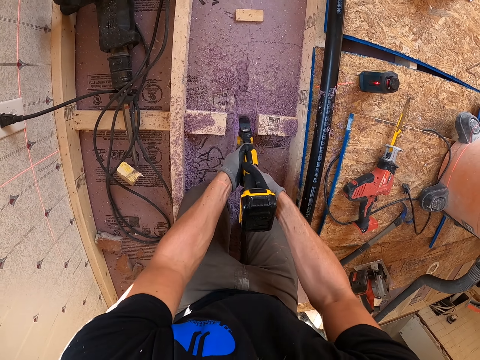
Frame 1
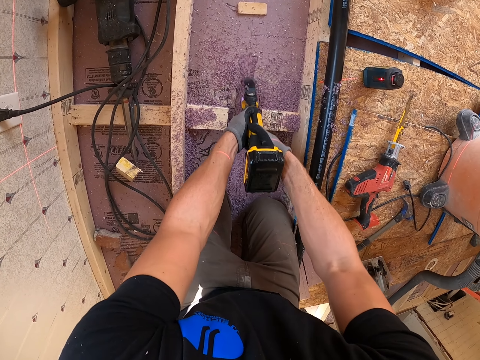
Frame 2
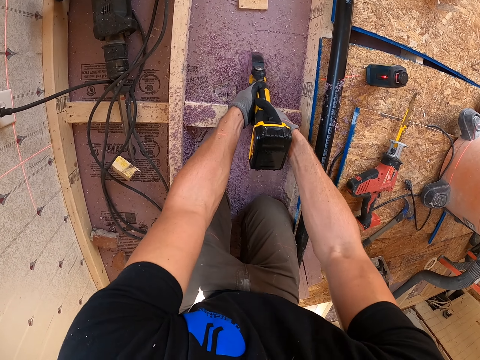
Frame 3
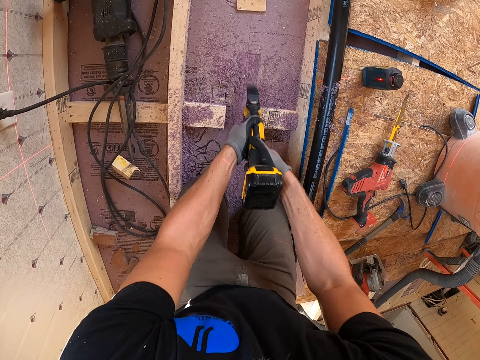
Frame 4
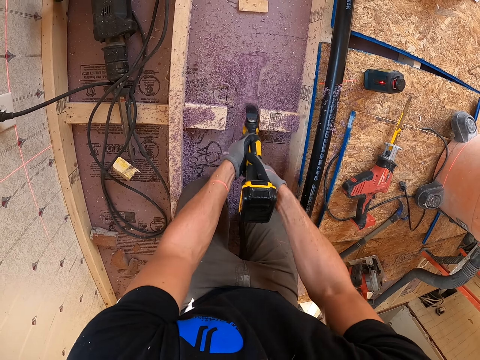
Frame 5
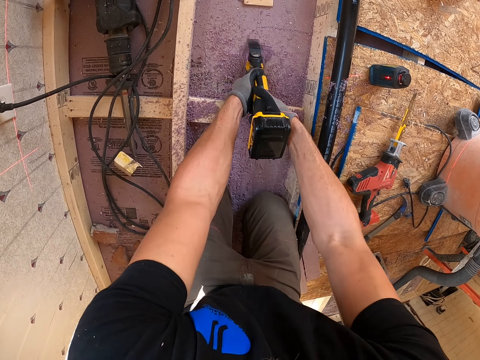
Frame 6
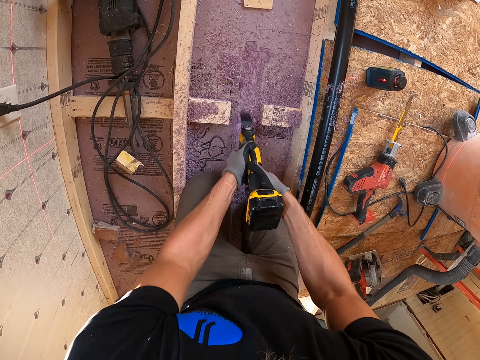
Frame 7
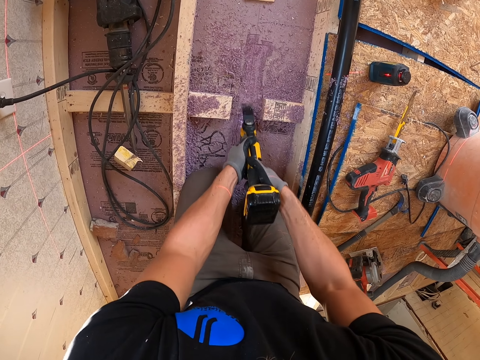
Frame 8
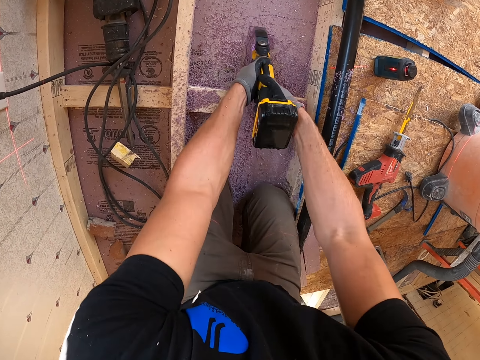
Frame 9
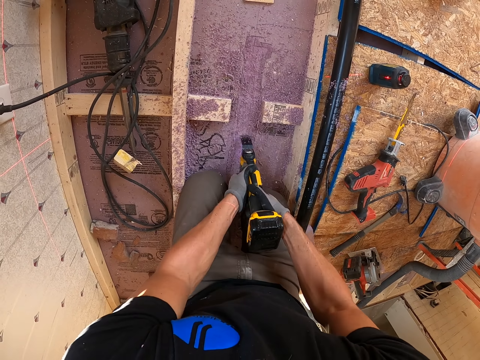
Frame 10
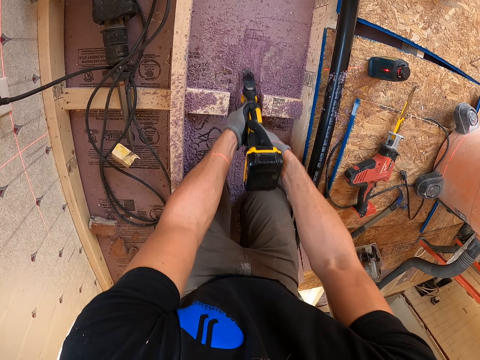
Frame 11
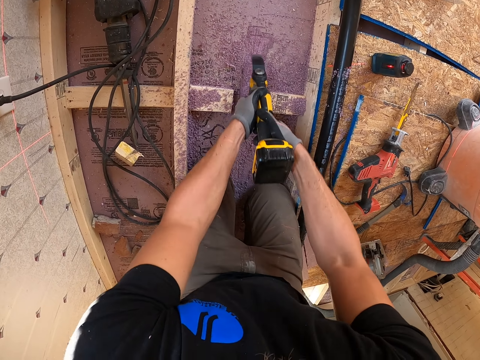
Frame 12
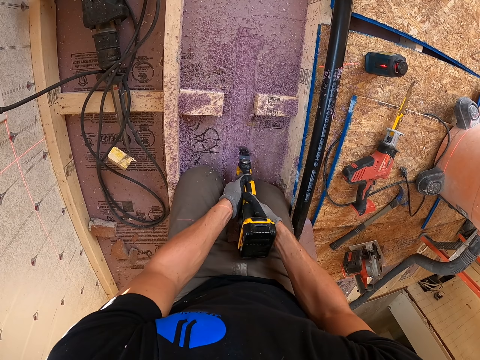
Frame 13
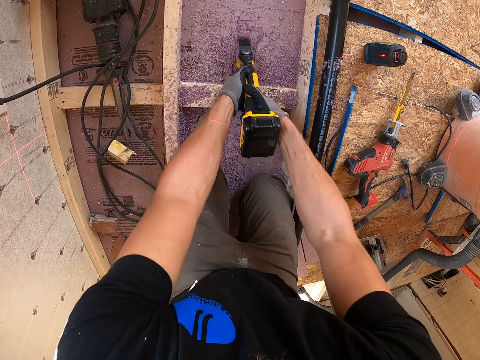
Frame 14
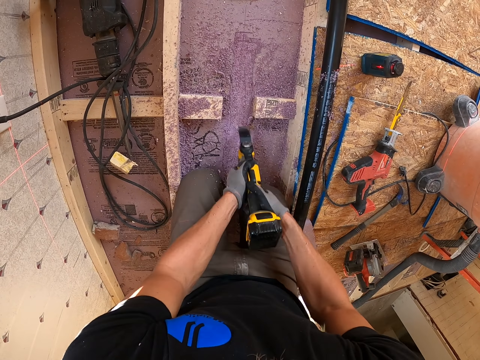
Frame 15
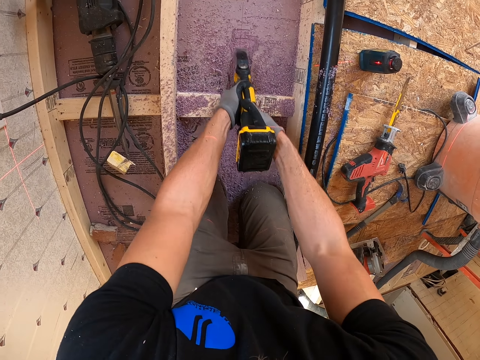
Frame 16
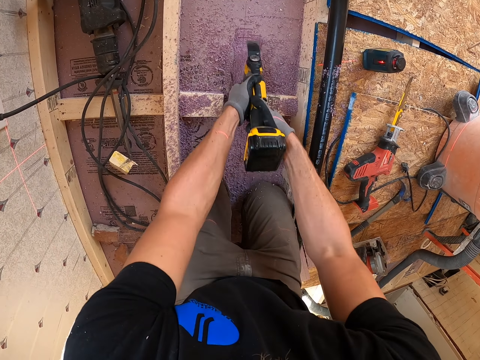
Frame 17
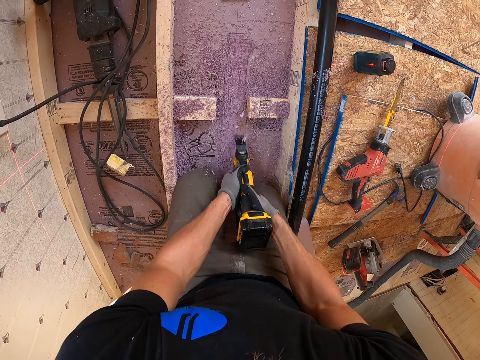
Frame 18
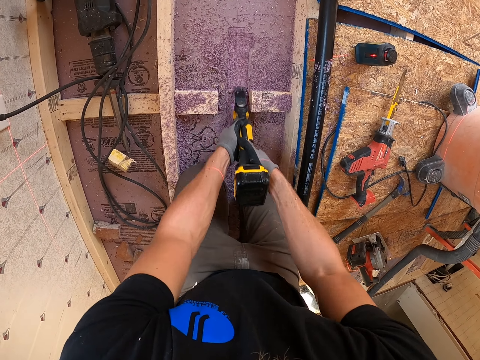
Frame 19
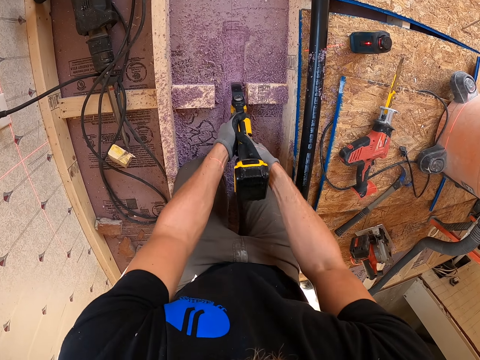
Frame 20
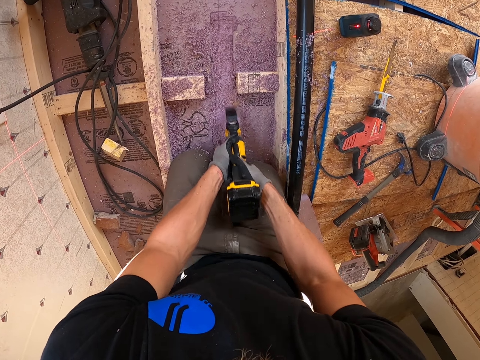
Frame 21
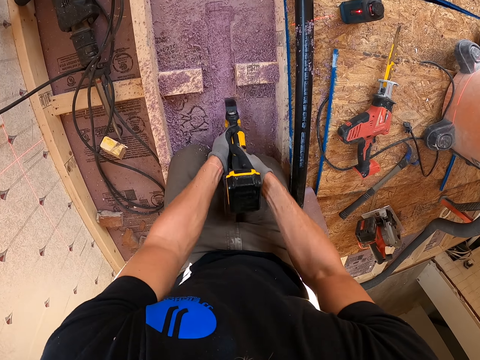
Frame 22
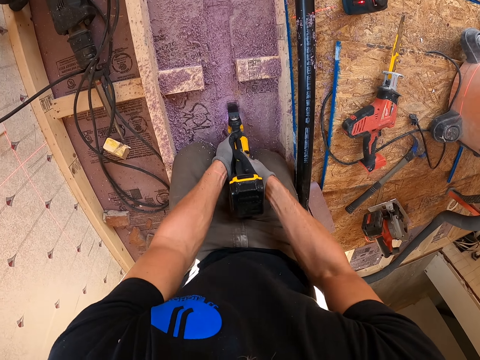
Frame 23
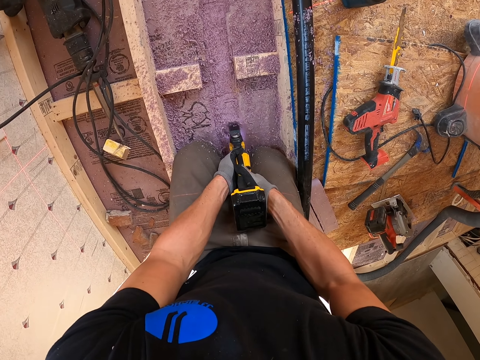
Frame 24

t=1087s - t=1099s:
The camera wearer drills the floor. They make the floor with the machine.

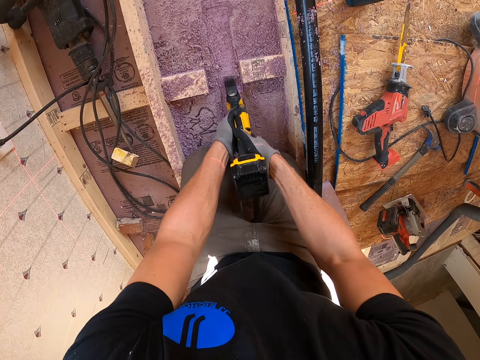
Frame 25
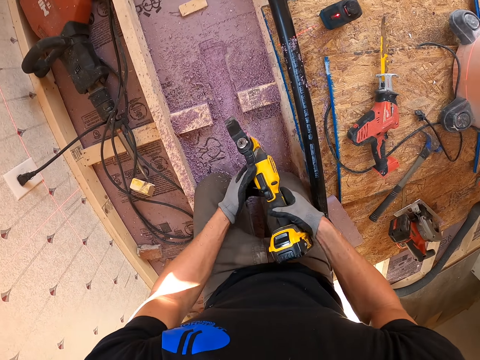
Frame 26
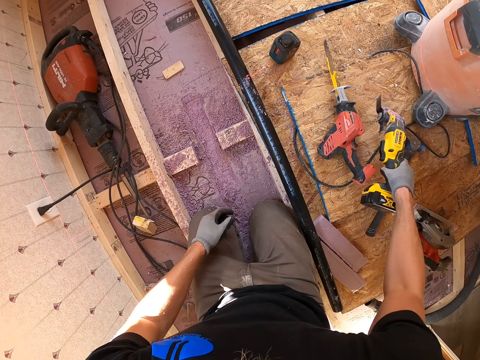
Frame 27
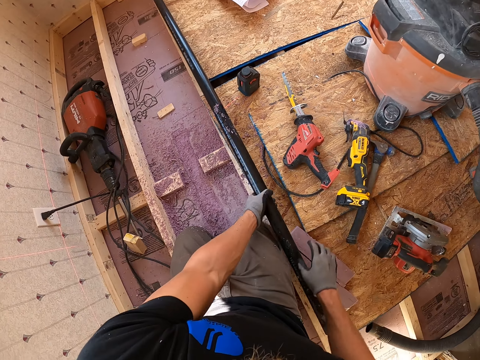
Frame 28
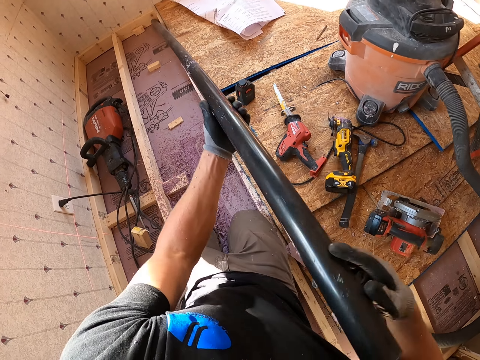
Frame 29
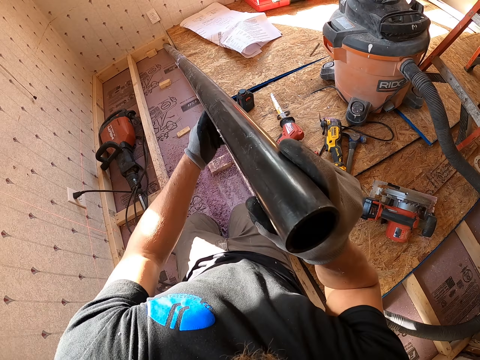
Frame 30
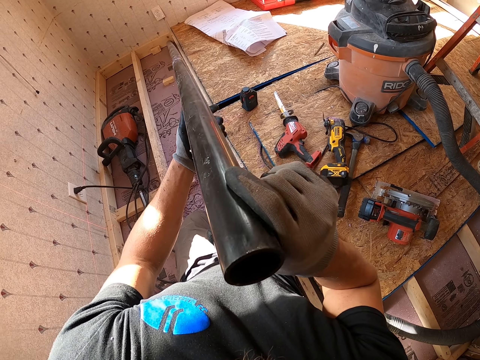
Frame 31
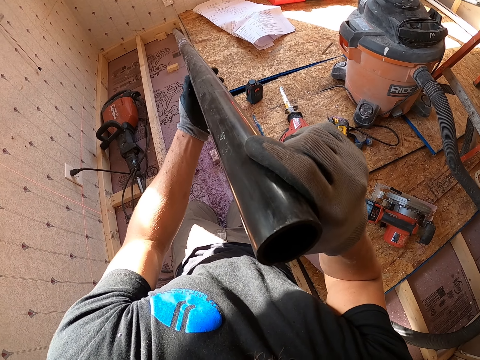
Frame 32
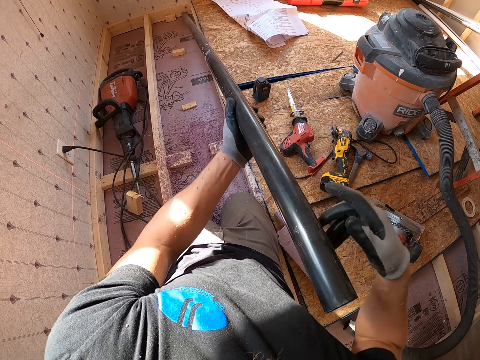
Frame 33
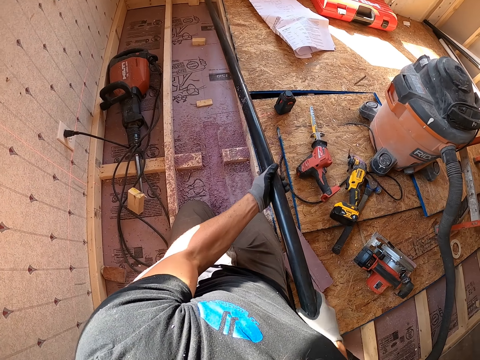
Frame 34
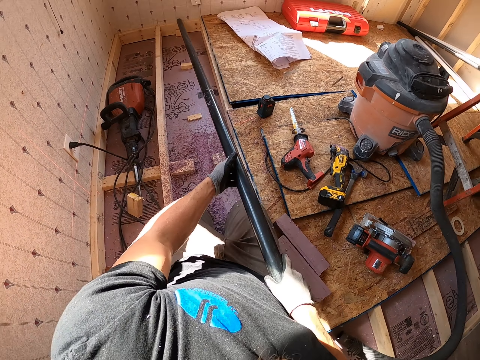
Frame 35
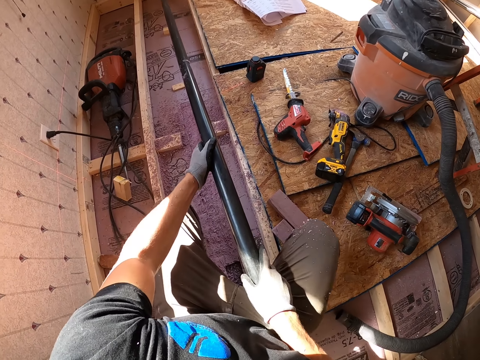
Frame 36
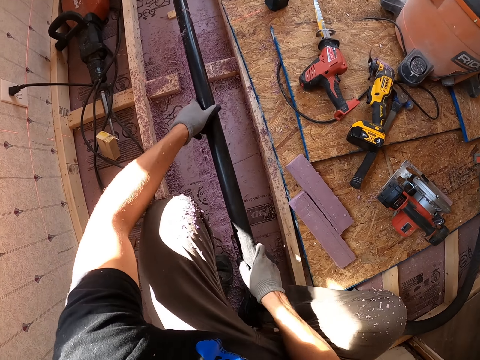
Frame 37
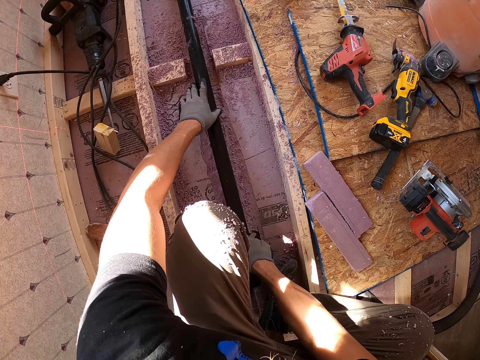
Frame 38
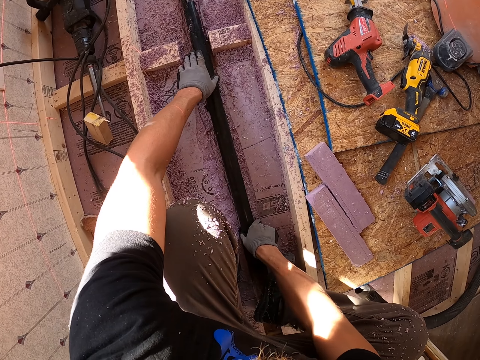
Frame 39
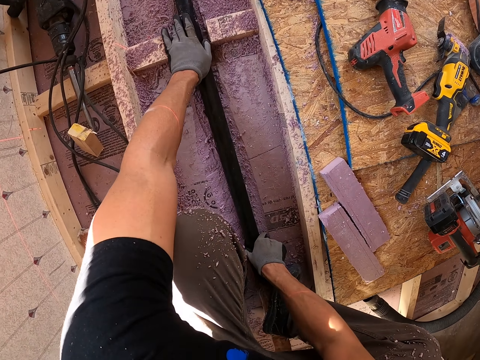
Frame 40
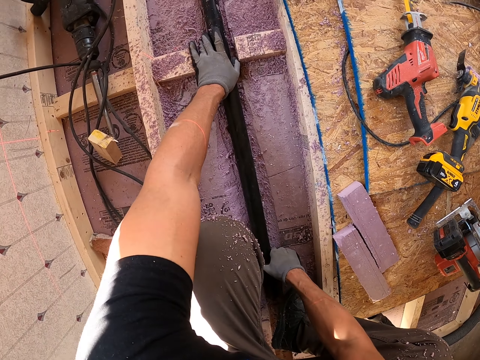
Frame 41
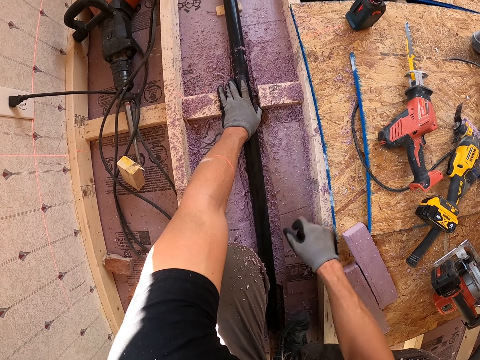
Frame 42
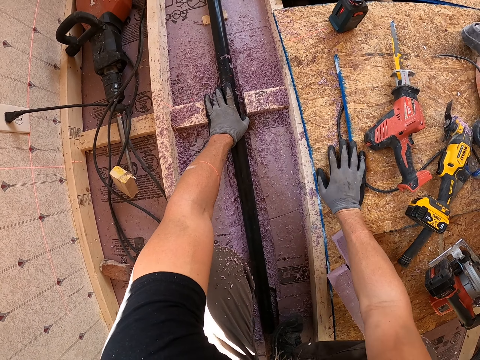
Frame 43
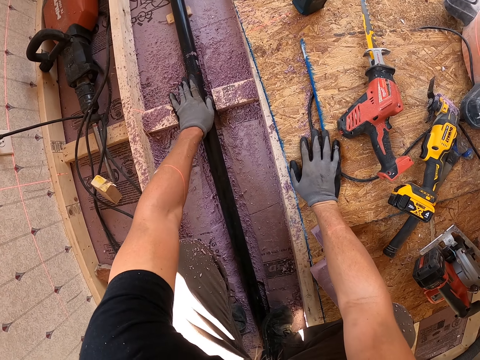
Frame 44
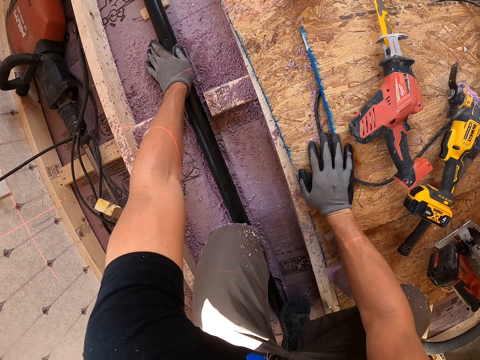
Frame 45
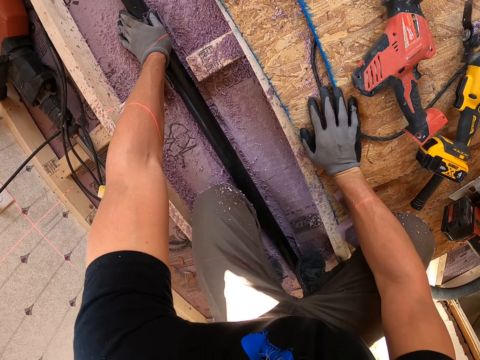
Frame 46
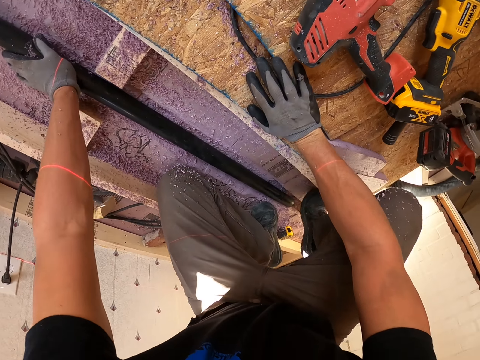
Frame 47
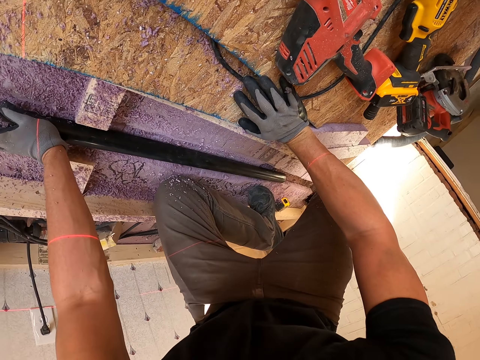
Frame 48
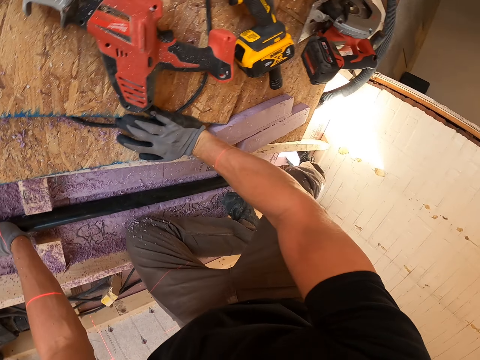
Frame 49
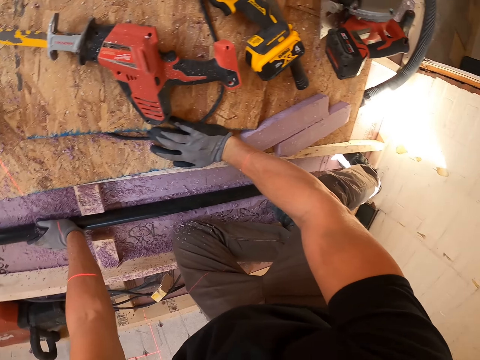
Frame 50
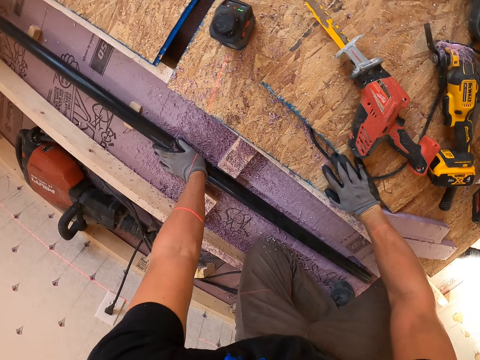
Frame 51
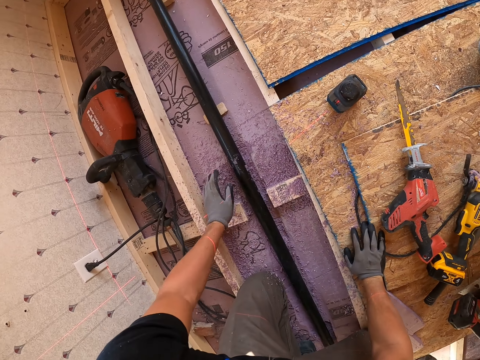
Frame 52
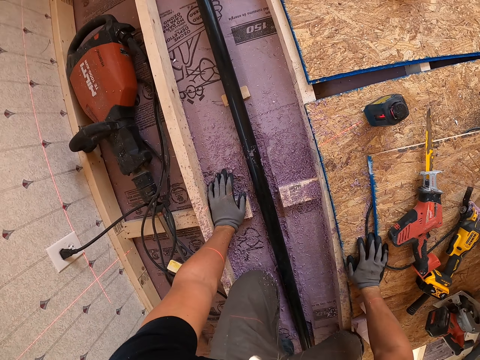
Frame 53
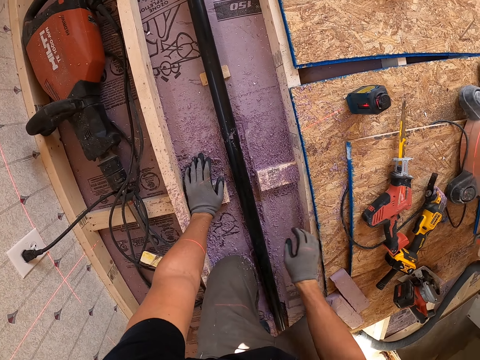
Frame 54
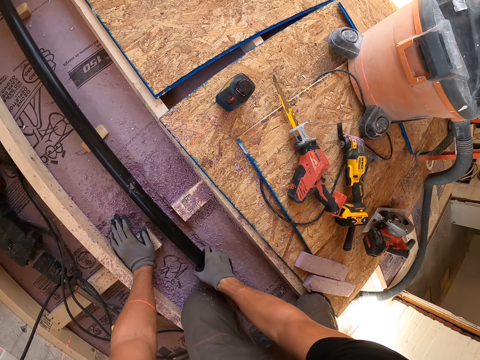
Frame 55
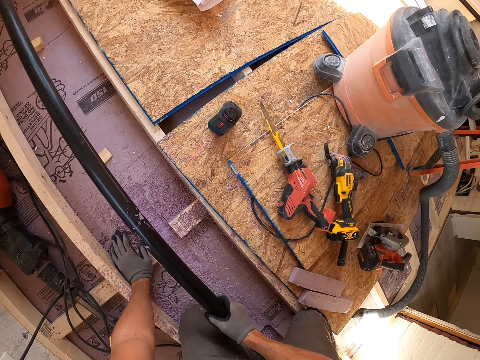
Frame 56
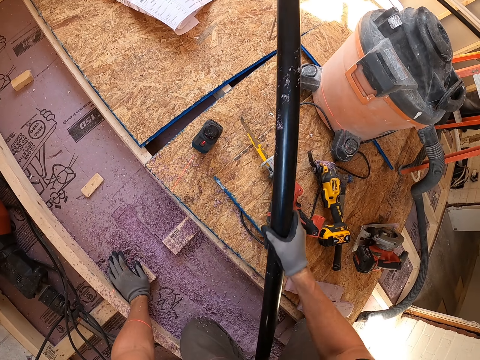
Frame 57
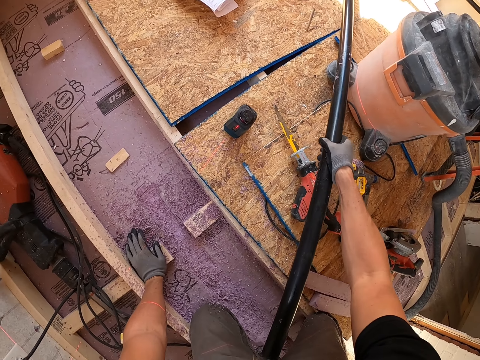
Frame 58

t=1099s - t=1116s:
The camera wearer puts the machine down. They pick up the pipe and look at the pipe. They fix the steel drill, put the pipe on the floor, look at the pipe, and pick up the pipe.
